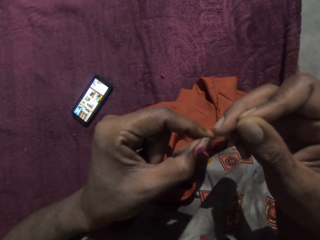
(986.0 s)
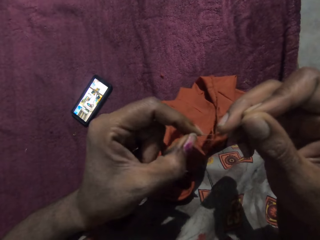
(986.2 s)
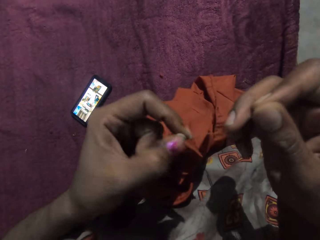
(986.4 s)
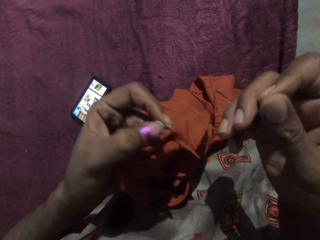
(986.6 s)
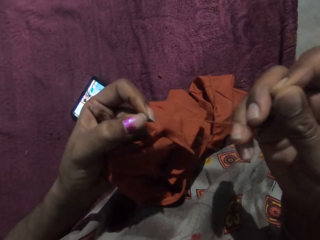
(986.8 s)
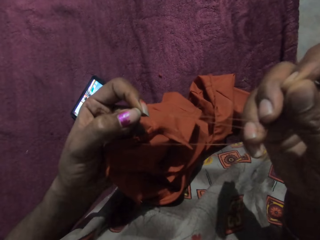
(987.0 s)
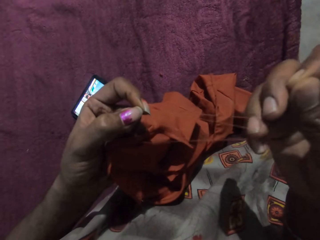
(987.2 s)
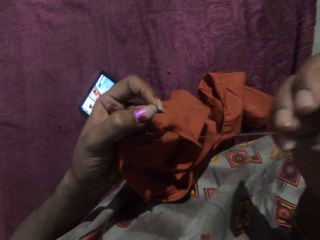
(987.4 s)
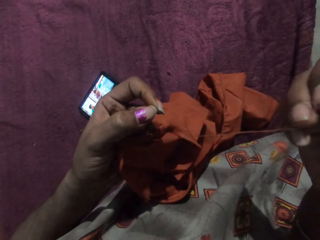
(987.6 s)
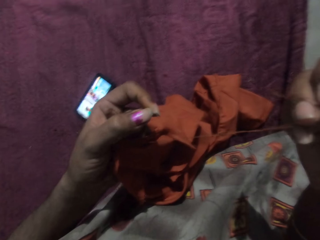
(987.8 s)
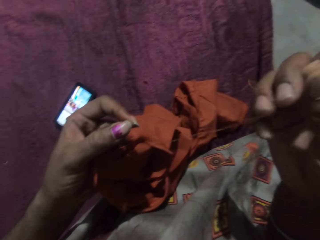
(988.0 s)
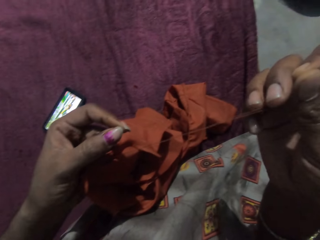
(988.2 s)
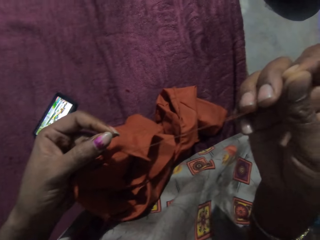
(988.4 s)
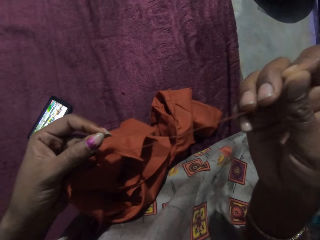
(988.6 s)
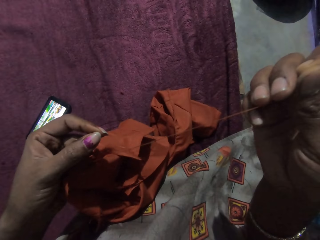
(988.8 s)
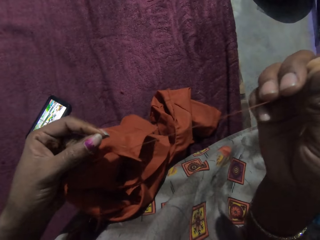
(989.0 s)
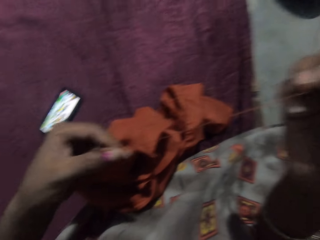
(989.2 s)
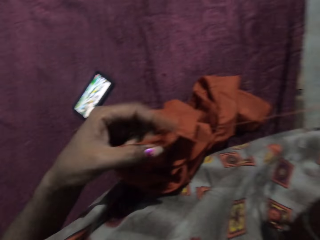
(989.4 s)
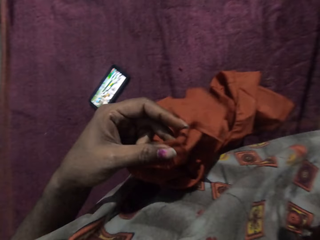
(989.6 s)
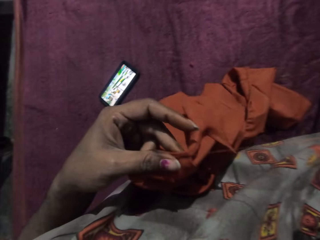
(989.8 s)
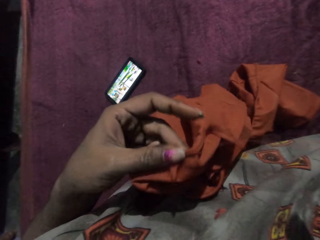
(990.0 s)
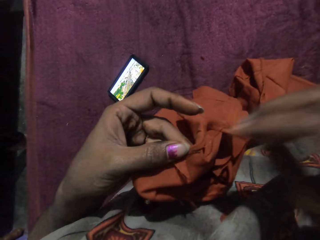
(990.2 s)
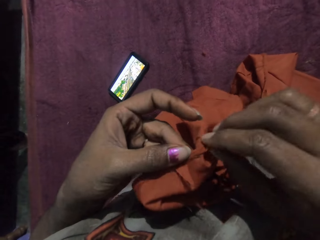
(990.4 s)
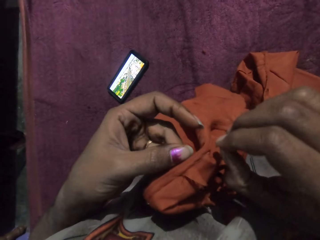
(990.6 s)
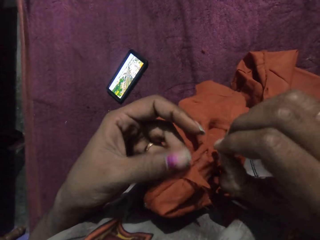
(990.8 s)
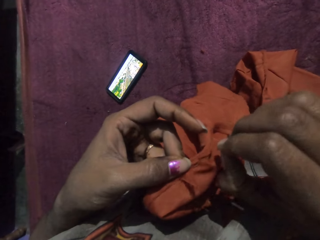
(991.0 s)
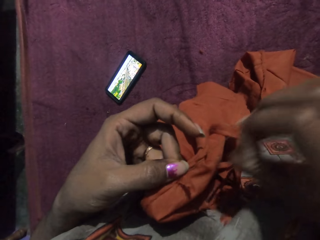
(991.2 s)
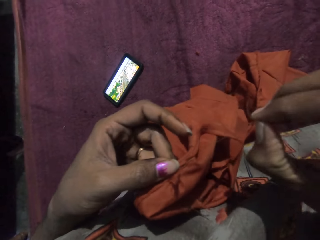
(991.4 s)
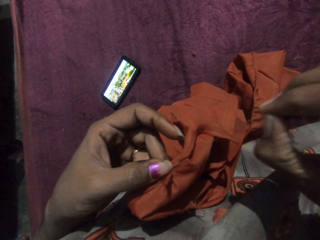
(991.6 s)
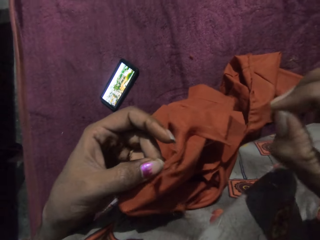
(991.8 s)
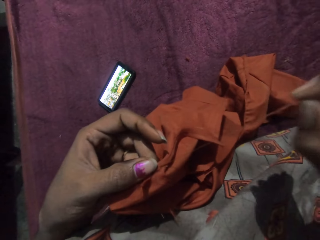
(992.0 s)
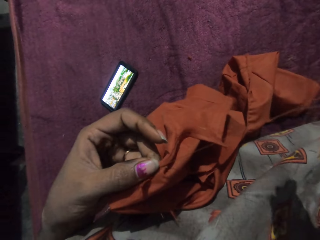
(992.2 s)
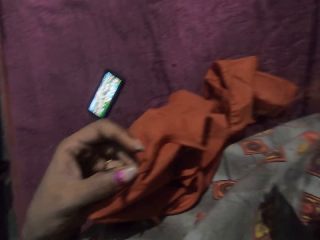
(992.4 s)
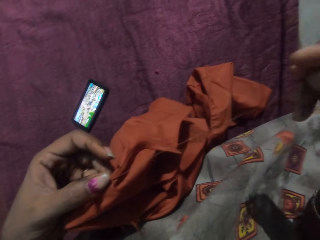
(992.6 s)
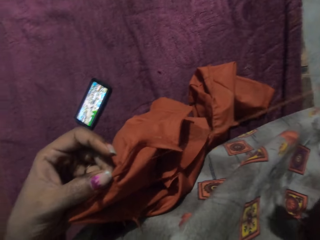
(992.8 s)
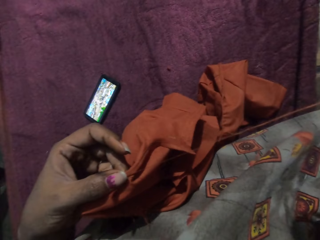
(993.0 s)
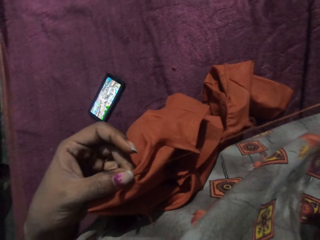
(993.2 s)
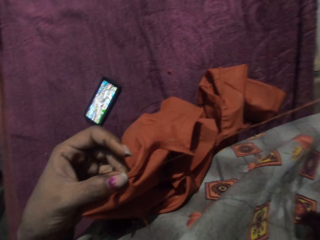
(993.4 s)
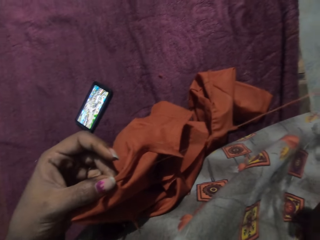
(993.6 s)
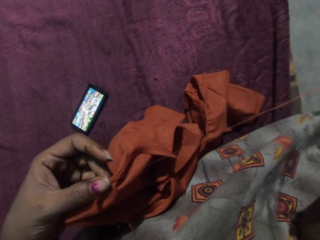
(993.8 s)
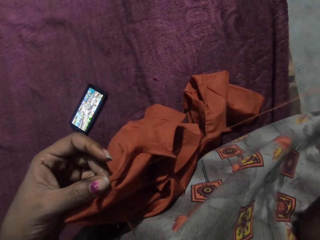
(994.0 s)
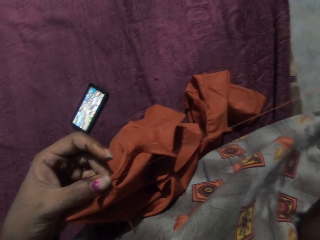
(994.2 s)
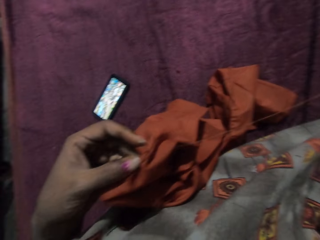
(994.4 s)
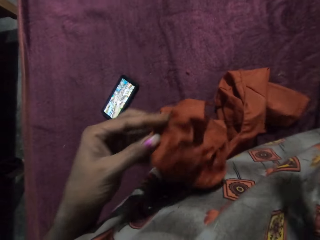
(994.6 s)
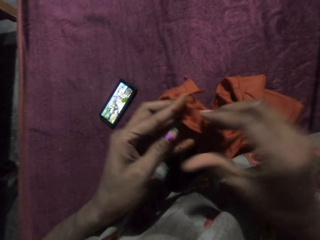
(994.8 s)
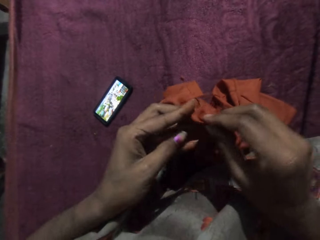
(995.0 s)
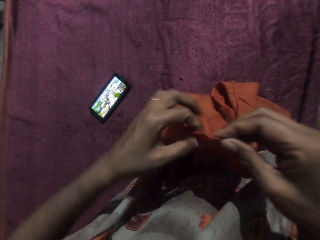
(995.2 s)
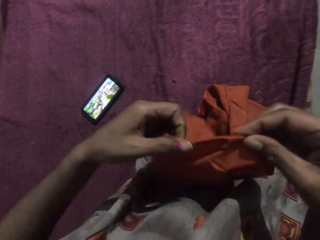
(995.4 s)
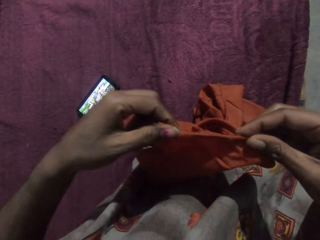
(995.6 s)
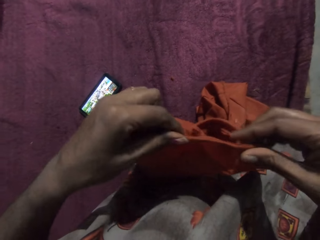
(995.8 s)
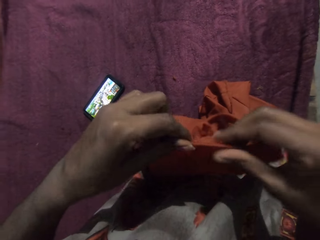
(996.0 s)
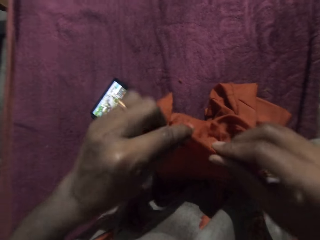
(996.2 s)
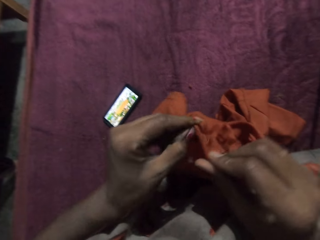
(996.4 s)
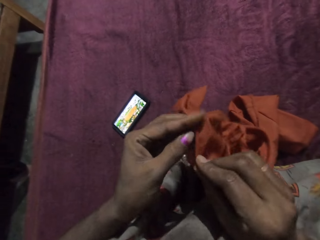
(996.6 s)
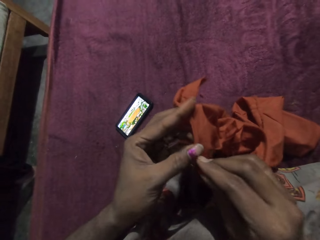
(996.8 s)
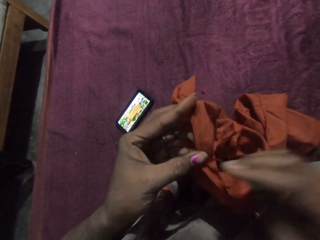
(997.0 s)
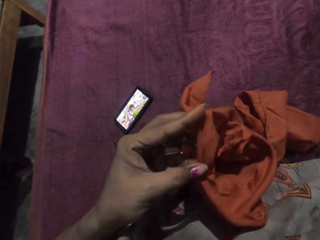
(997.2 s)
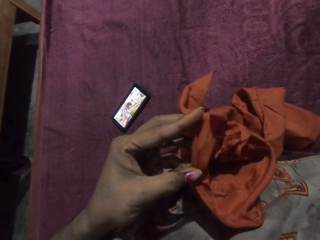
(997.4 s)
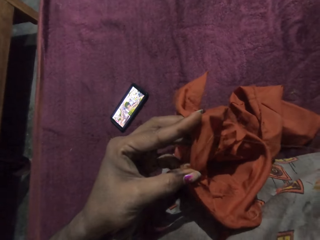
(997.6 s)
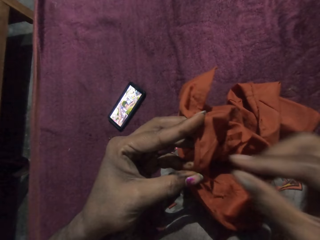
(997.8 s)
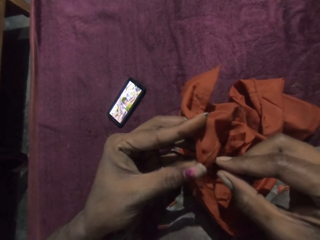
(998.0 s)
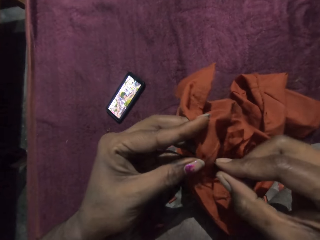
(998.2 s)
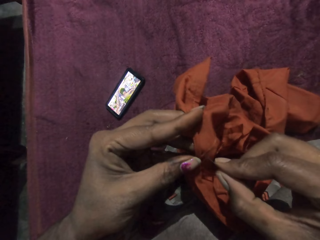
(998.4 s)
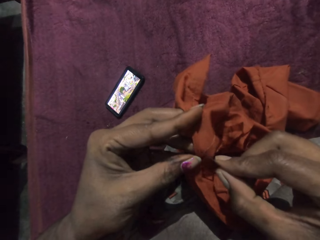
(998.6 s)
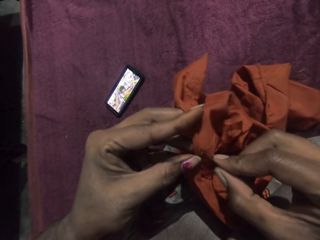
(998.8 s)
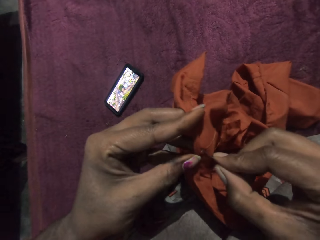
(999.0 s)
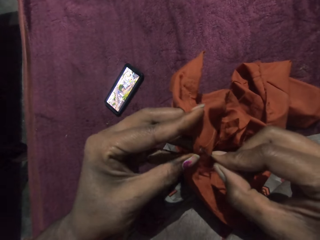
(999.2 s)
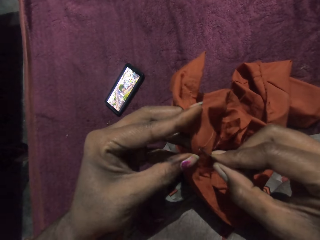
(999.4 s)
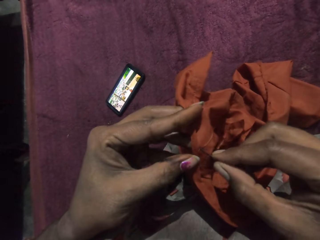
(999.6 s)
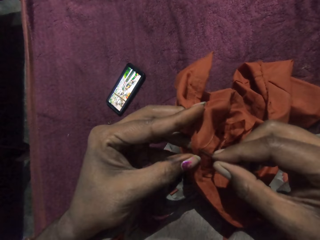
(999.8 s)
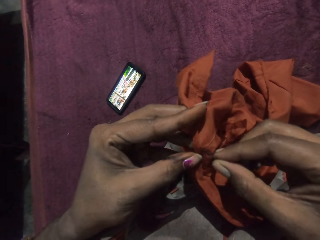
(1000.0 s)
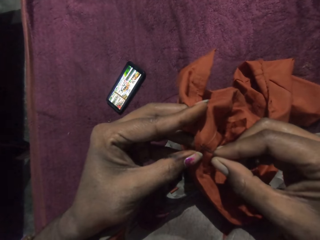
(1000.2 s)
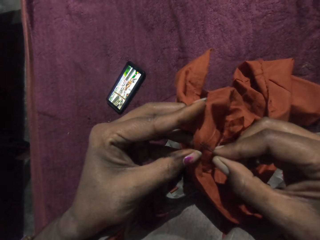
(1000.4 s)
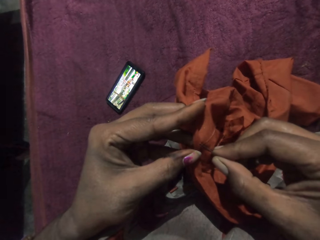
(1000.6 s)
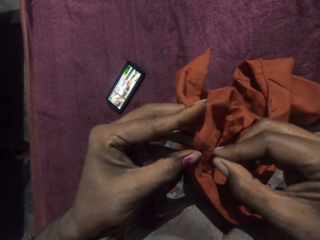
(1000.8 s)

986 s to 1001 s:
The camera wearer lifts the cloth up. She pulls the thread up on the fabric in her right hand with her left hand. She moves her hands down. She touches the cloth. She moves her hand down. She adjusts the fabric with her hands. She straightens the cloth. She holds the fabric with her left hand. She moves her hand up. She sews the fabric in her left hand with the needle and thread in her right hand. She moves her hand down.

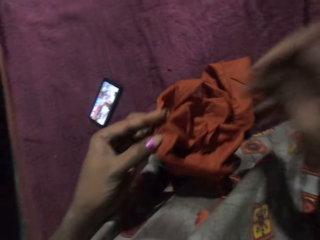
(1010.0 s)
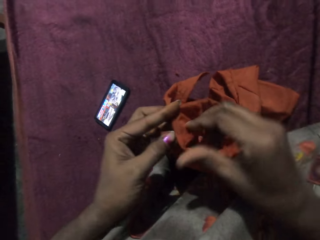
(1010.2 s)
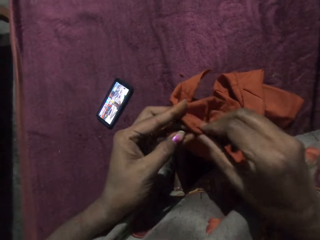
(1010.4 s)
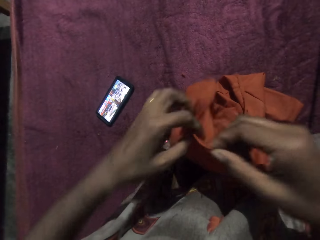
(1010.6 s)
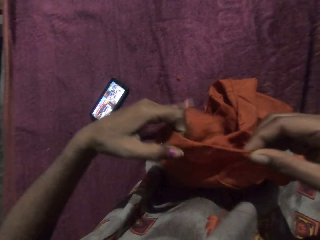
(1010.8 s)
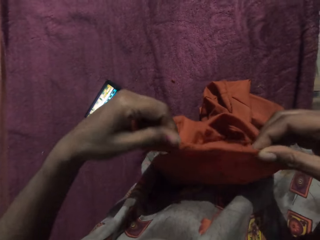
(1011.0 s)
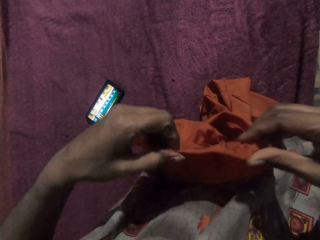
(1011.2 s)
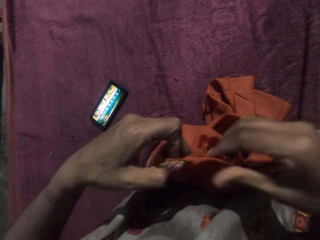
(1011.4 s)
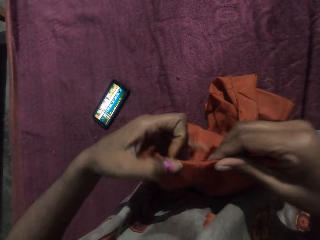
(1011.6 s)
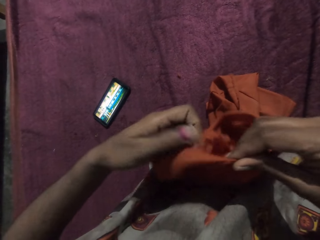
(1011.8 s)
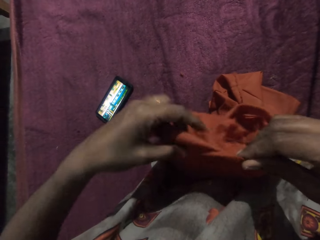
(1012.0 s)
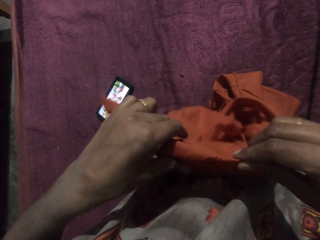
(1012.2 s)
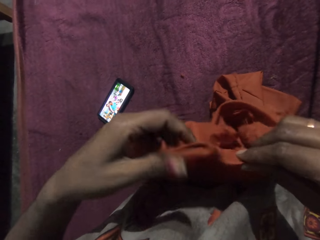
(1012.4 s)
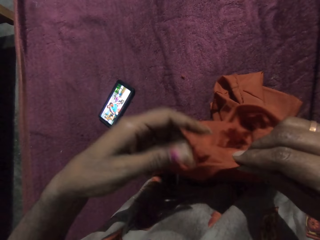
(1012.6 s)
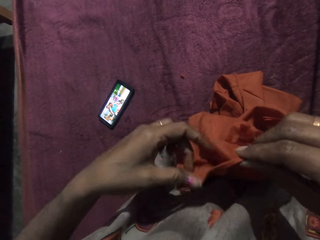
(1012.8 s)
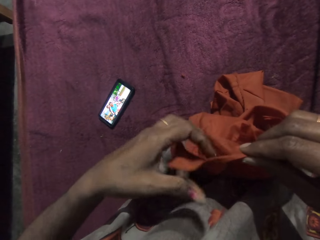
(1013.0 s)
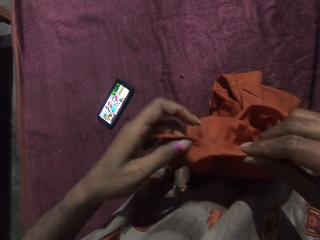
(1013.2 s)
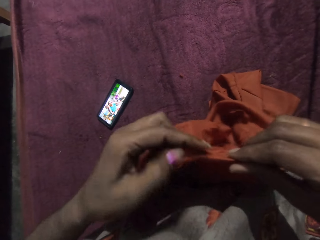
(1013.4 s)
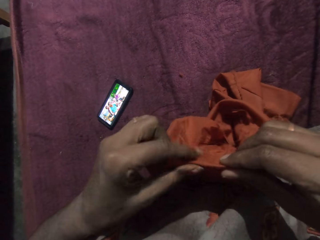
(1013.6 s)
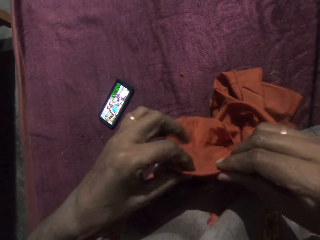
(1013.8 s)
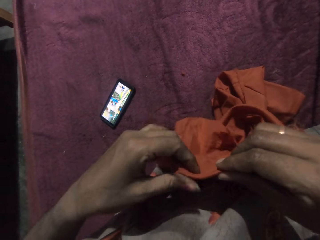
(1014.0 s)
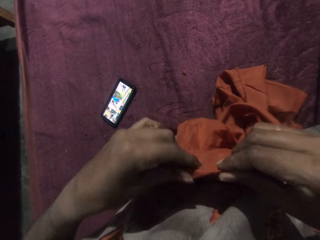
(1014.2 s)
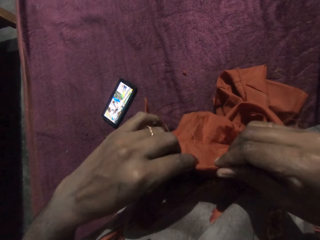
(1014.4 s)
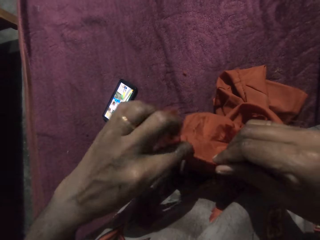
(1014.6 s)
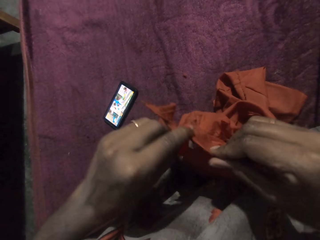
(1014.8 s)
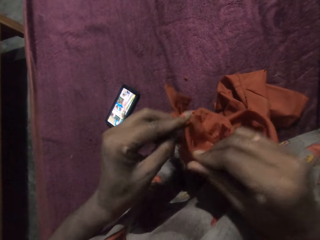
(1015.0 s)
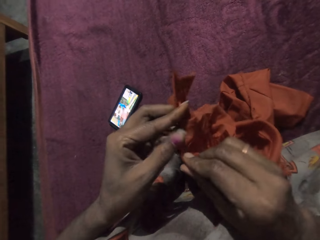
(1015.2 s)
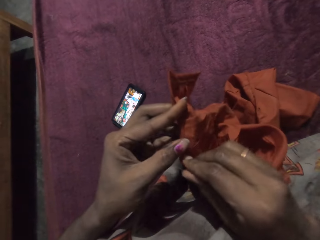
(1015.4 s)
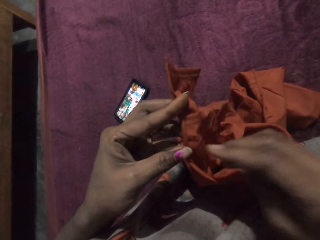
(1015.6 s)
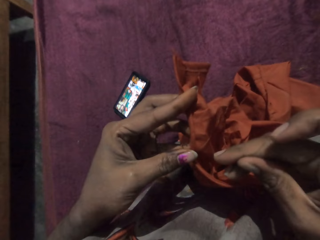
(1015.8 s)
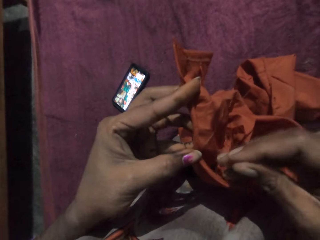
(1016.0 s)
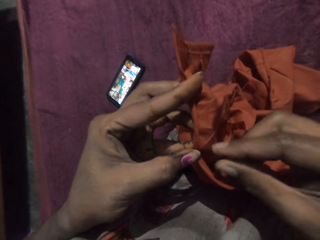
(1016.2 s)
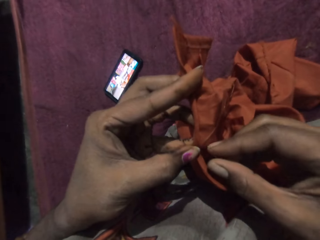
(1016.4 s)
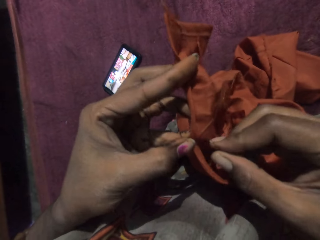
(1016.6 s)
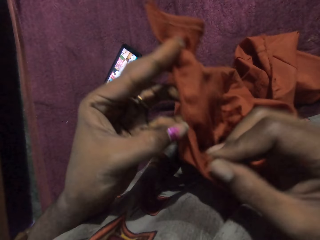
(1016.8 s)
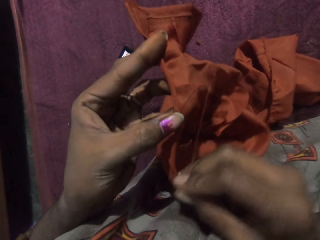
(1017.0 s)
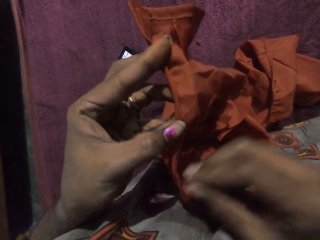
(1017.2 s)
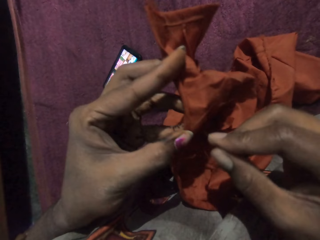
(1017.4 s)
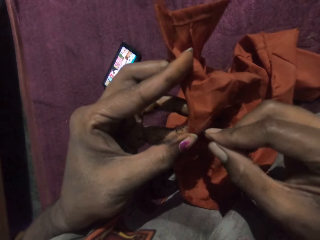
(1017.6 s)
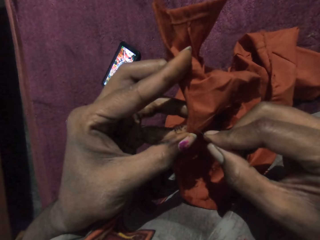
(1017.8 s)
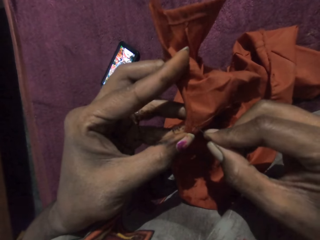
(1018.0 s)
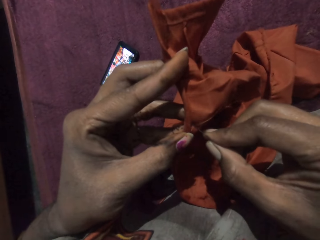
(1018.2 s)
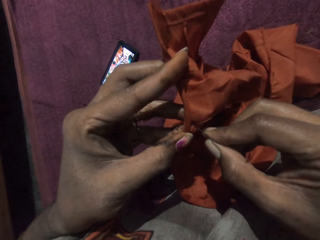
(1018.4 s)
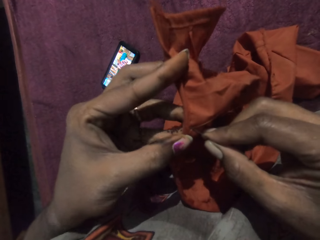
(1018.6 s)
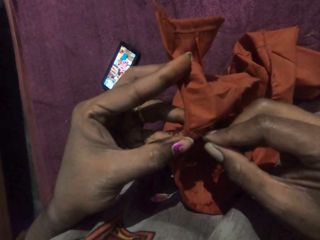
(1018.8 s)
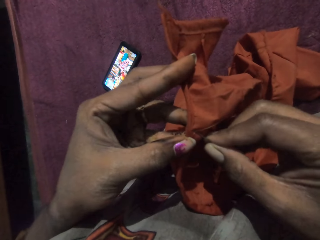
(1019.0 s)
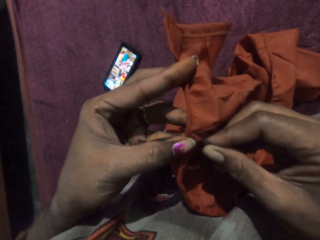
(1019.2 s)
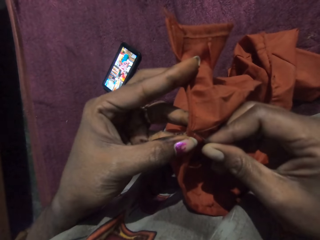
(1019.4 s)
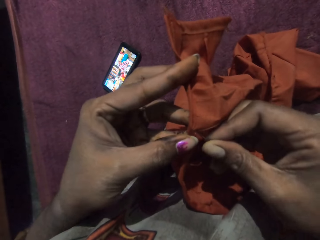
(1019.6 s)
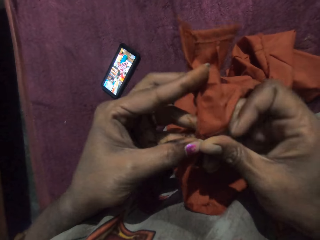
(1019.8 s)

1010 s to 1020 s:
The camera wearer adjusts the fabric with her hands. She touches the cloth. She straightens the cloth. She holds the fabric with her left hand. She moves her hand up. She sews the fabric in her left hand with the needle and thread in her right hand. She touches the cloth. She moves her hand.
